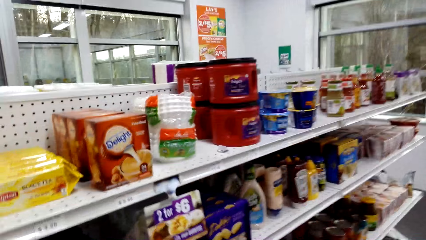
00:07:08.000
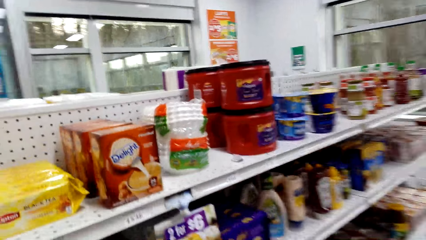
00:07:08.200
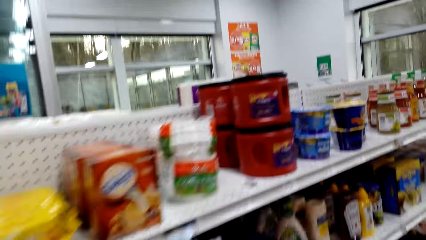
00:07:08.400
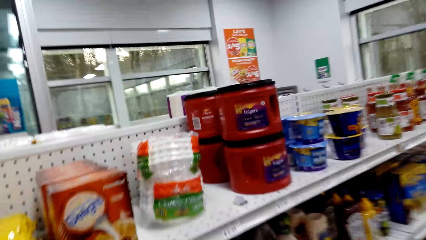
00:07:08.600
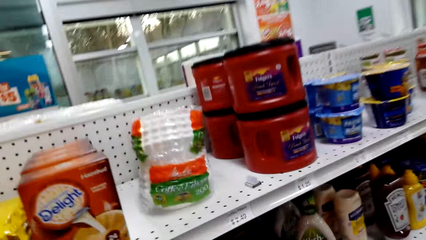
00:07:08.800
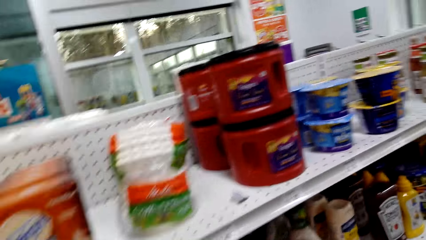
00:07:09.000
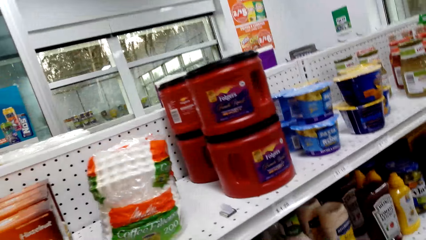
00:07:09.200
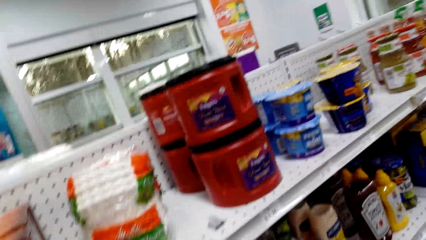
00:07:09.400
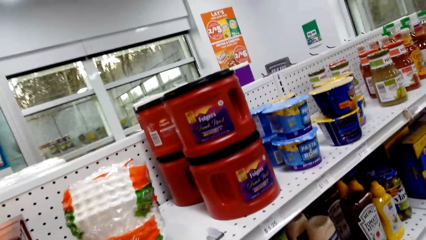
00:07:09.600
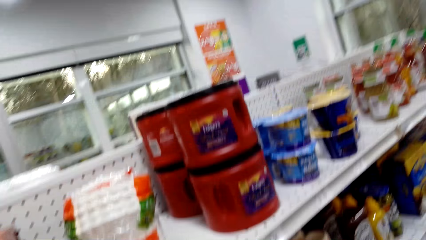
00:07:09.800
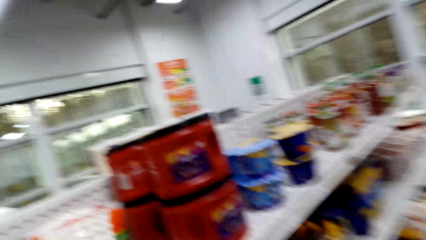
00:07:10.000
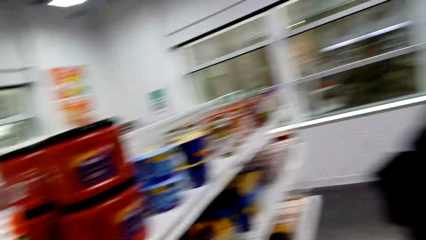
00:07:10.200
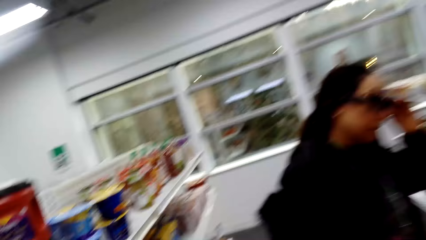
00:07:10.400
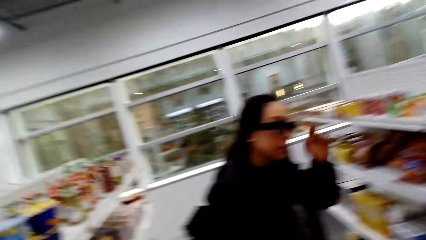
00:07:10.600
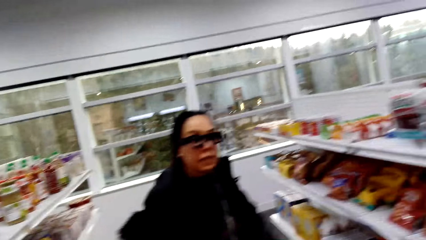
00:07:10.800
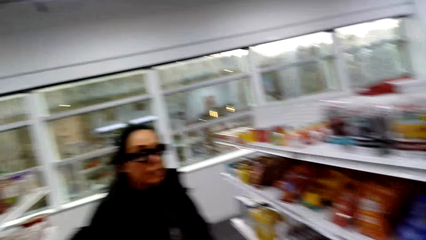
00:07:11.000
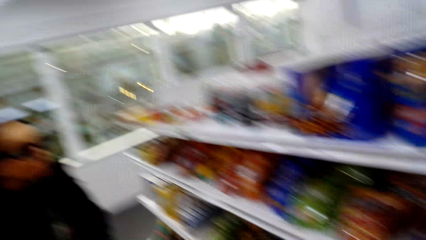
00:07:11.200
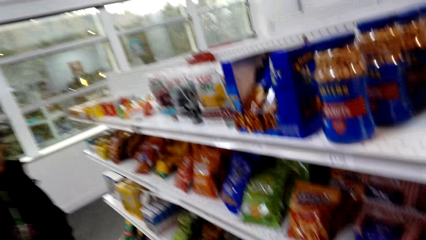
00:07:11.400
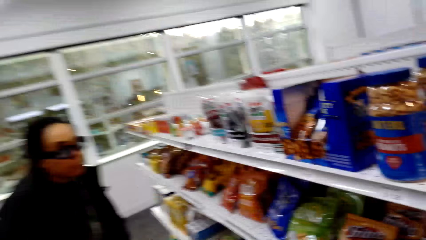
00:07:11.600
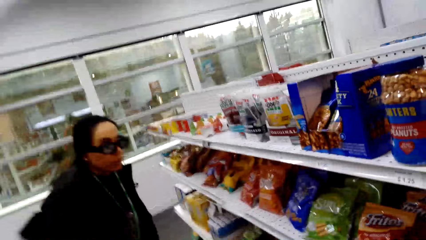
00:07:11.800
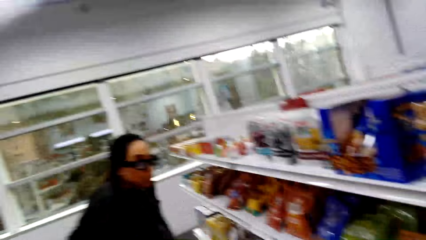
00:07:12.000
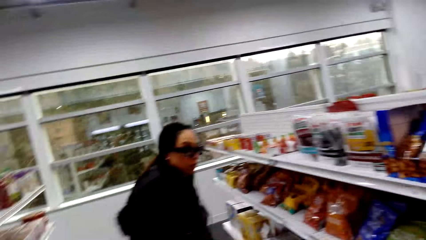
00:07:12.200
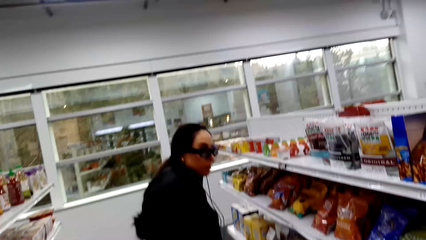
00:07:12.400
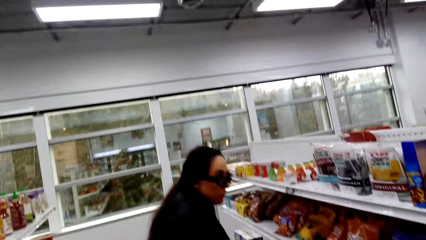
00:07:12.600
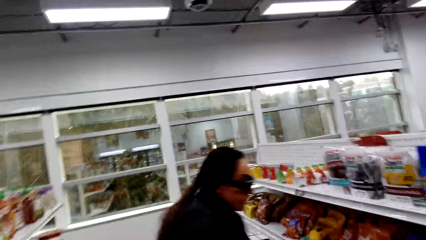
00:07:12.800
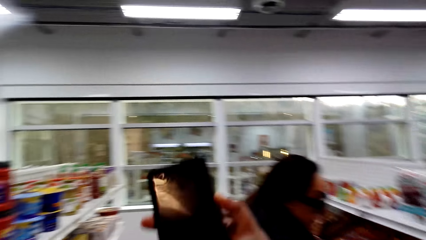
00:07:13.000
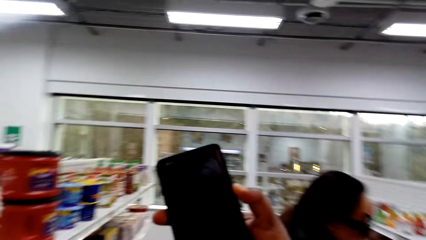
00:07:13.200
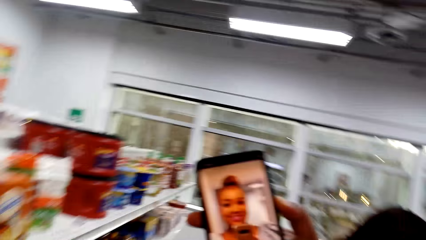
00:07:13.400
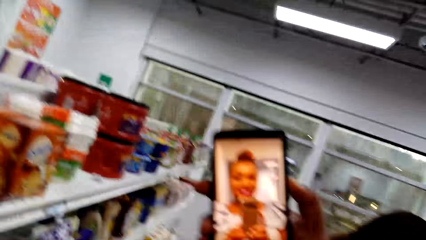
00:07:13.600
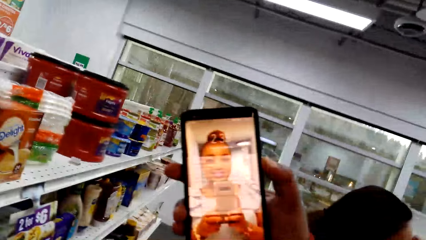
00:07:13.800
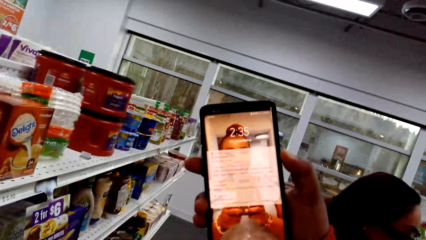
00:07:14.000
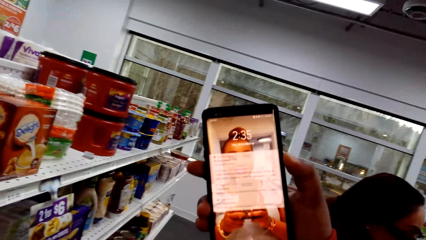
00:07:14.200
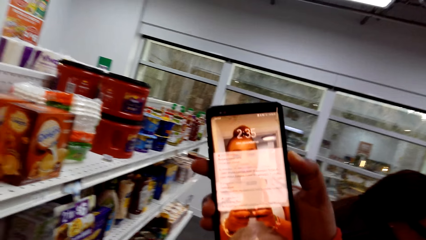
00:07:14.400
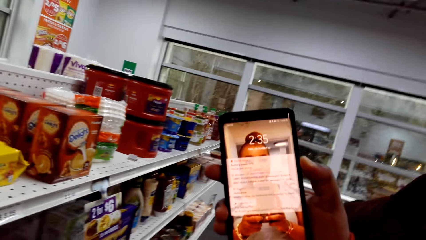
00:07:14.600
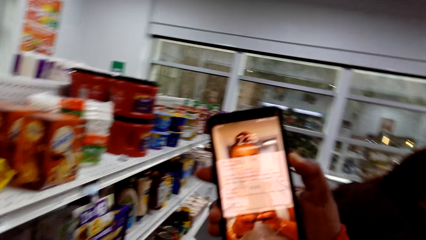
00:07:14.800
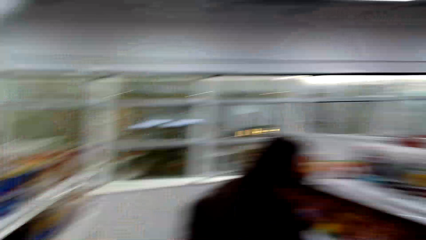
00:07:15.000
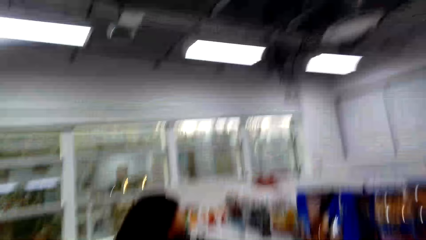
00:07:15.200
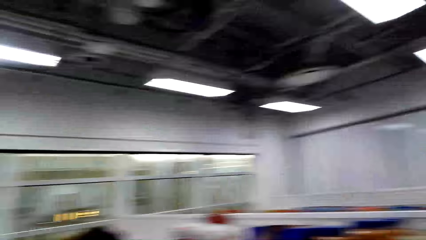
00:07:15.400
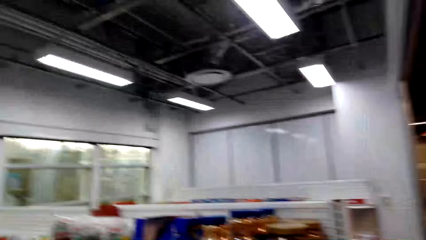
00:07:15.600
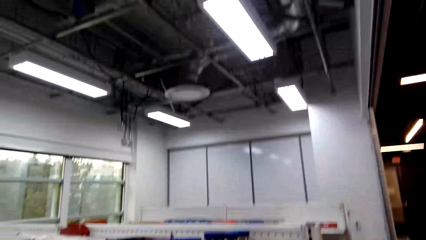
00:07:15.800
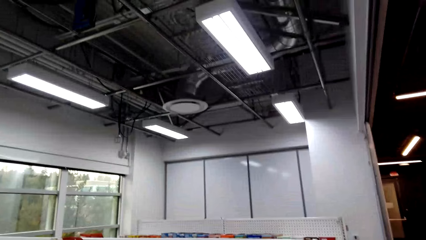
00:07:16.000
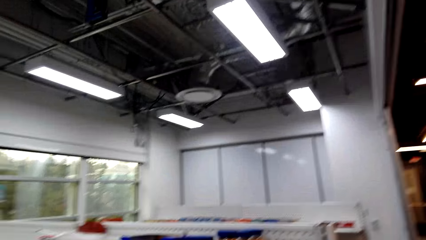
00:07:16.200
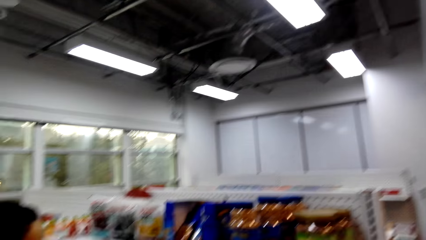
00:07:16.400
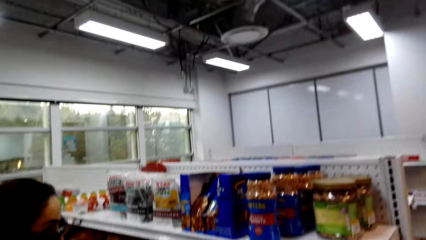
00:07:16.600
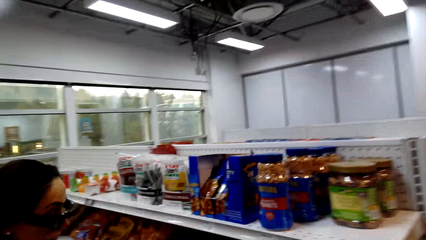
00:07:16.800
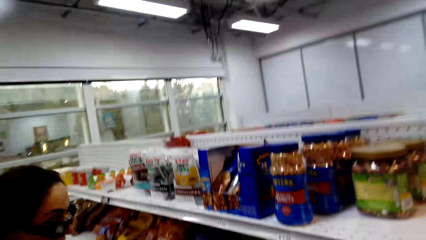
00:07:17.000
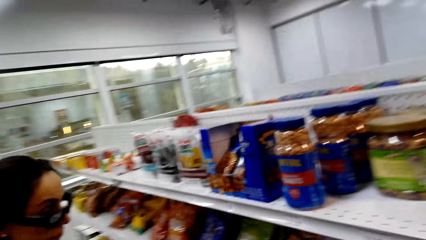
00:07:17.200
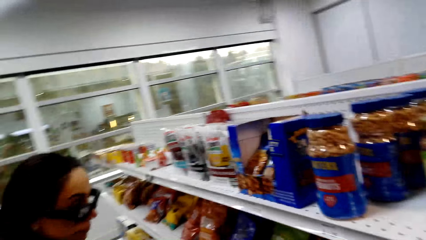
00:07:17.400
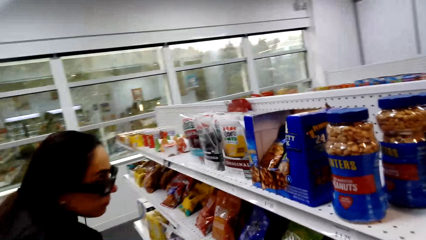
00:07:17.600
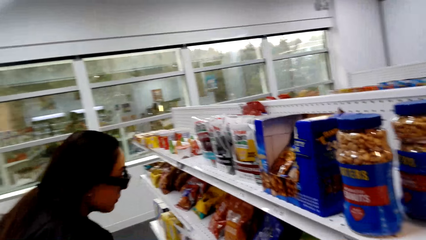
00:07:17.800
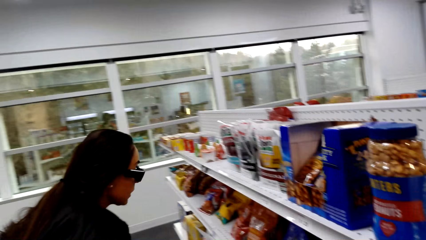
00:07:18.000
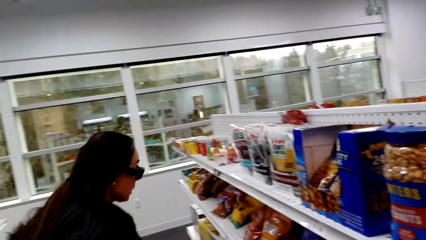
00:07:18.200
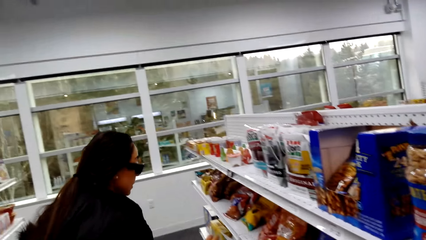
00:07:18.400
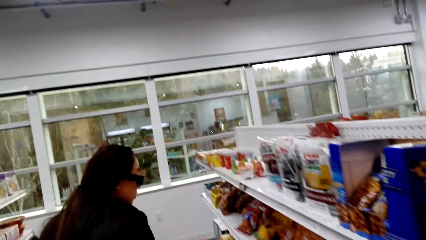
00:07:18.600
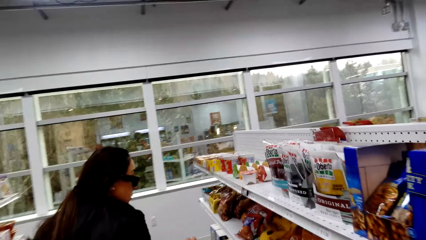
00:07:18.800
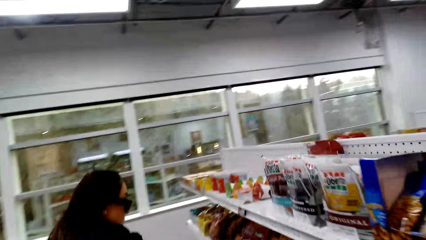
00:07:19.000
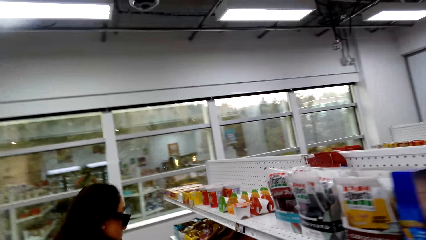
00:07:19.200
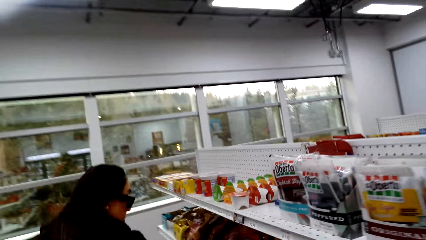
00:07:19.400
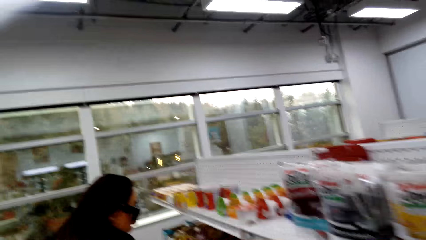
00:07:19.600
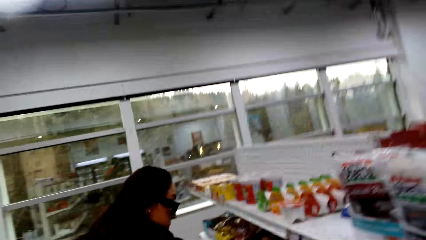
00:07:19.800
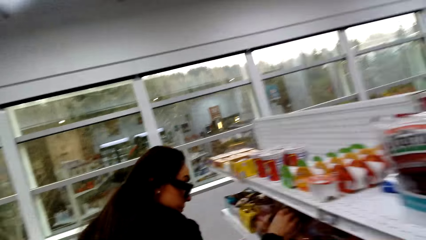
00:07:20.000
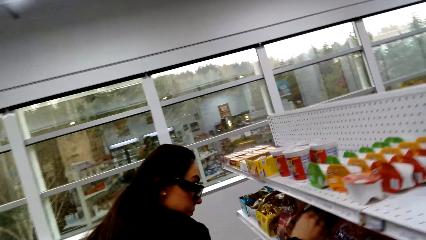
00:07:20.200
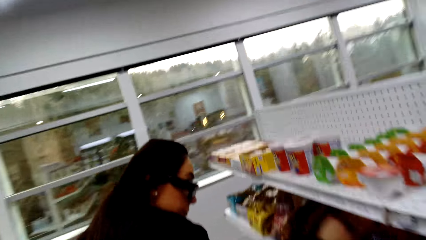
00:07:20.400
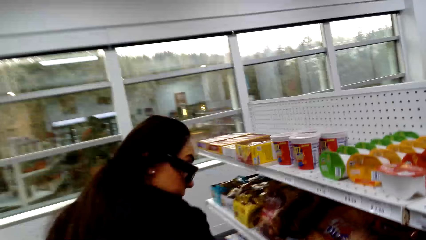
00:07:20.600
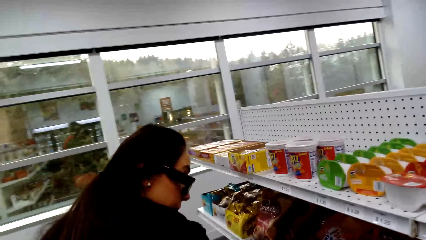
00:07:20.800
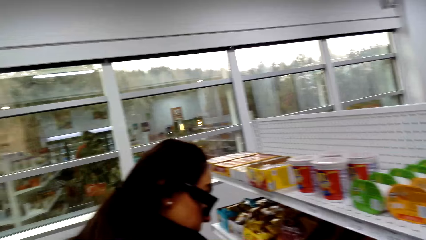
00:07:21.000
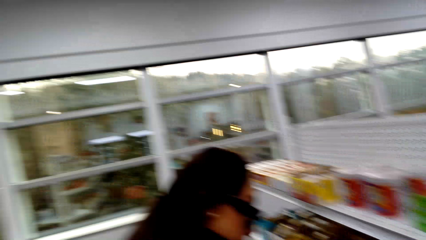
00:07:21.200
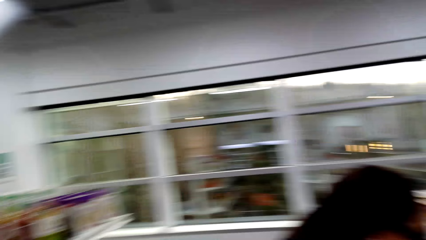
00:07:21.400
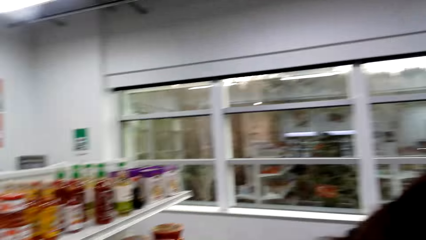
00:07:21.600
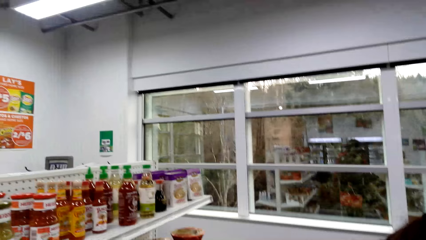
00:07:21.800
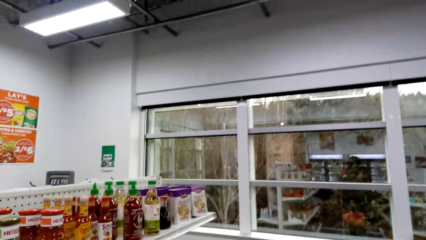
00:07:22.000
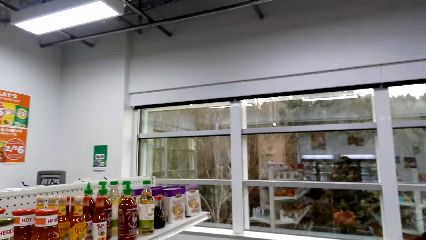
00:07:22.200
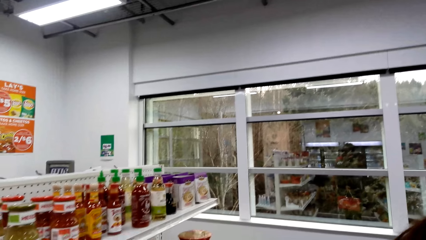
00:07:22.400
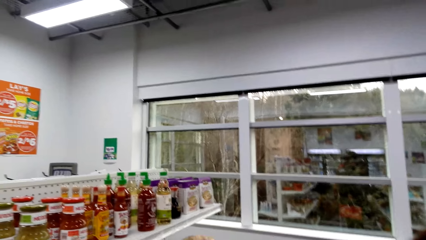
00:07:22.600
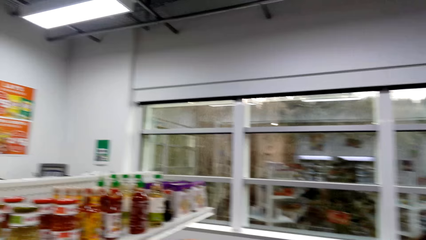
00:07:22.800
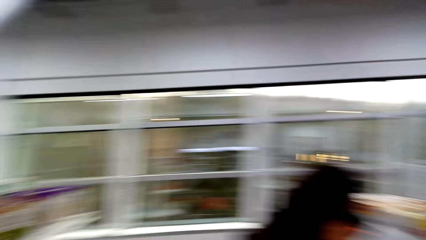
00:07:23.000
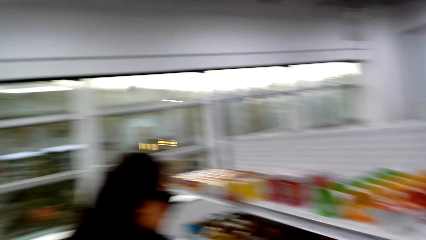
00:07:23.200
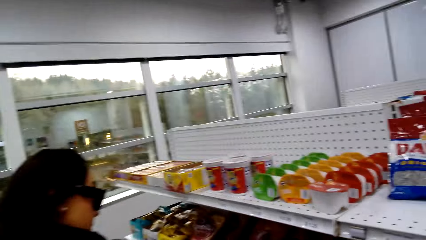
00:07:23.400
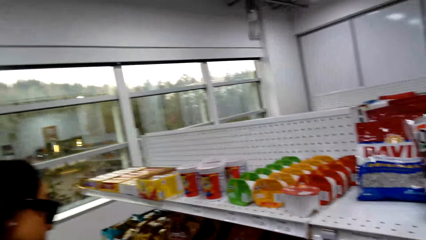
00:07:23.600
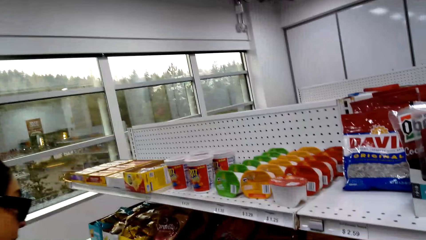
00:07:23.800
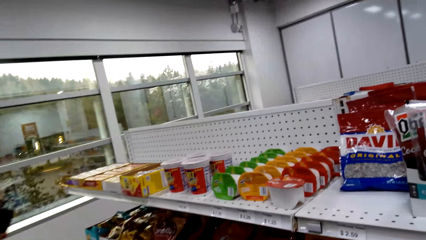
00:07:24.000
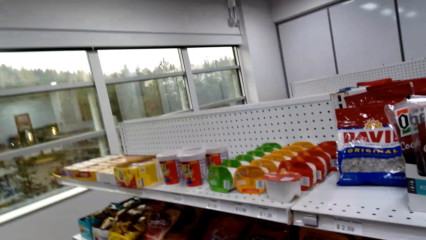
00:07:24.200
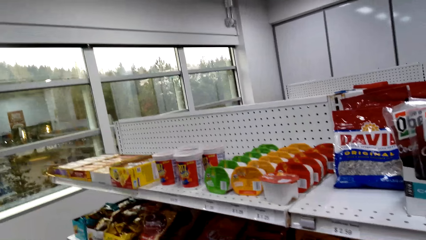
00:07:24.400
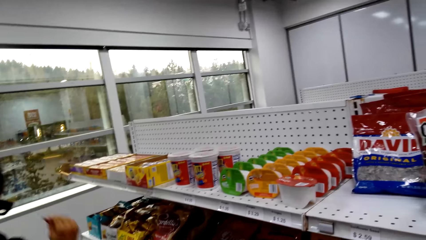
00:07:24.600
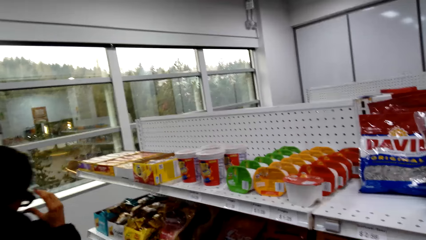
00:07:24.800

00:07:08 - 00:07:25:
The camera wearer switches her cellphone on. They use the phone. They stare at the cellphone. They return the cellphone. They move the camera around the room. They stare at the shelf.
